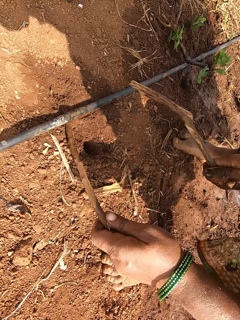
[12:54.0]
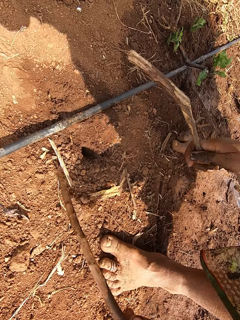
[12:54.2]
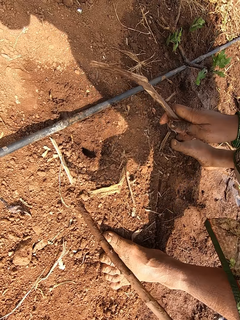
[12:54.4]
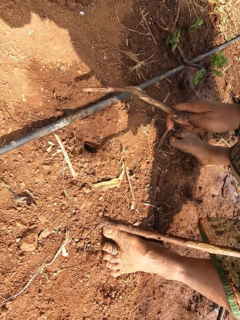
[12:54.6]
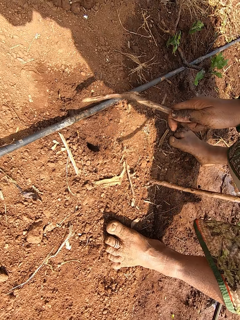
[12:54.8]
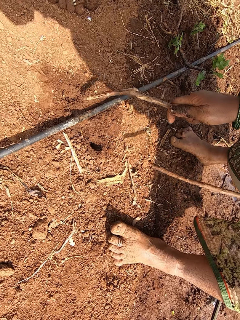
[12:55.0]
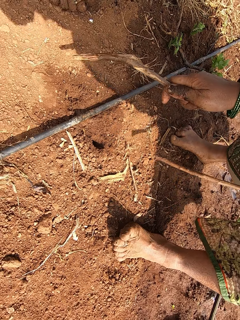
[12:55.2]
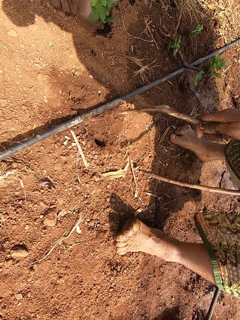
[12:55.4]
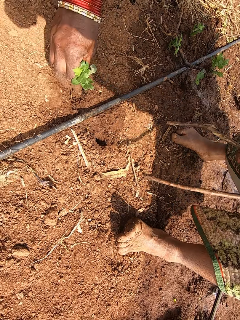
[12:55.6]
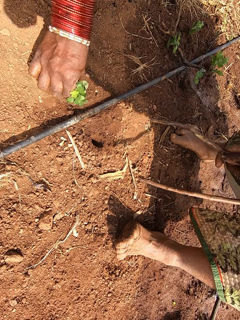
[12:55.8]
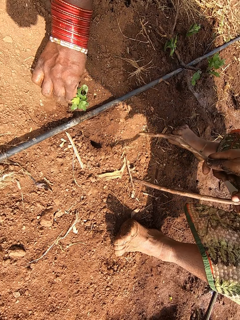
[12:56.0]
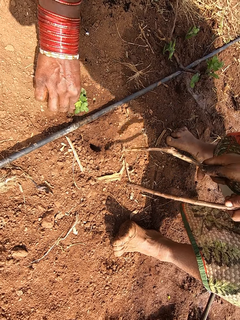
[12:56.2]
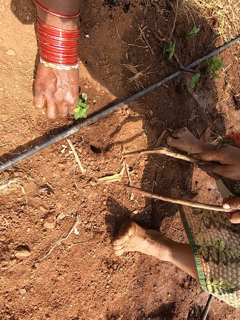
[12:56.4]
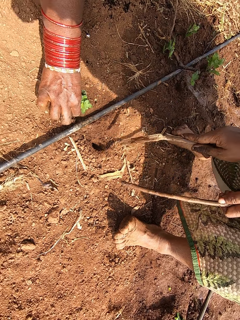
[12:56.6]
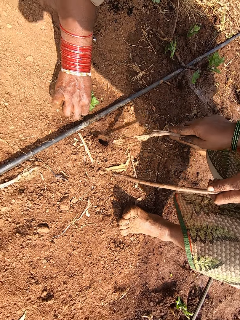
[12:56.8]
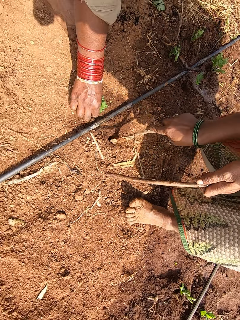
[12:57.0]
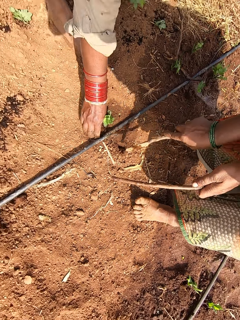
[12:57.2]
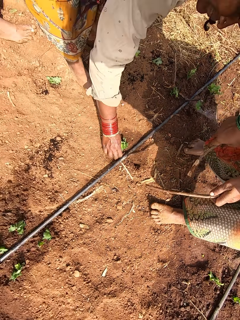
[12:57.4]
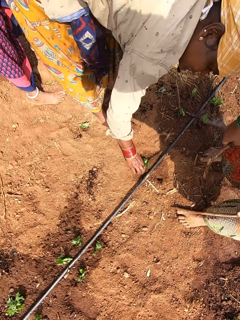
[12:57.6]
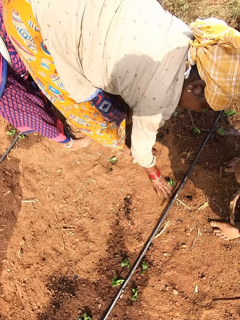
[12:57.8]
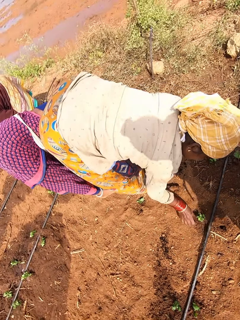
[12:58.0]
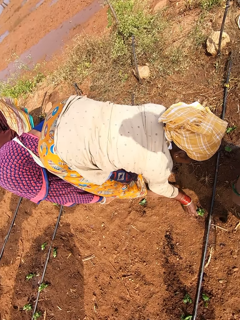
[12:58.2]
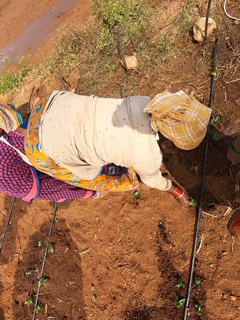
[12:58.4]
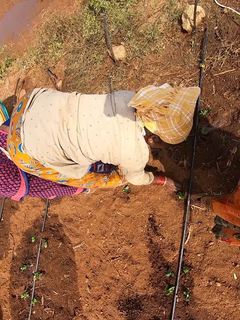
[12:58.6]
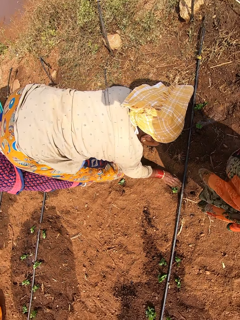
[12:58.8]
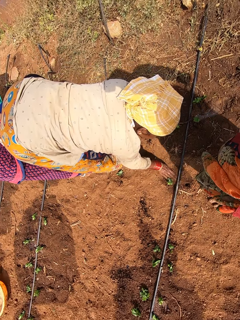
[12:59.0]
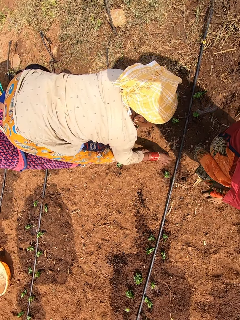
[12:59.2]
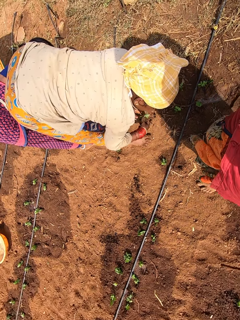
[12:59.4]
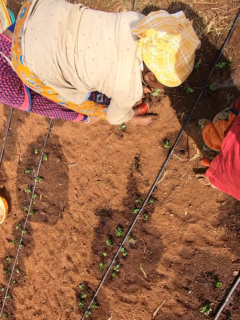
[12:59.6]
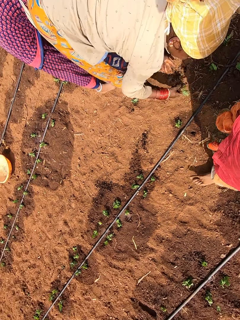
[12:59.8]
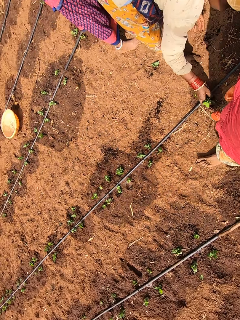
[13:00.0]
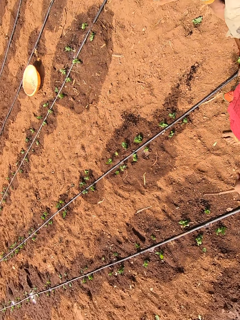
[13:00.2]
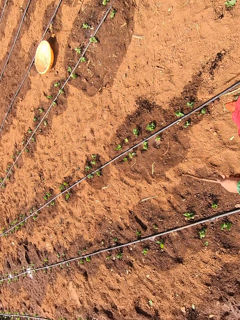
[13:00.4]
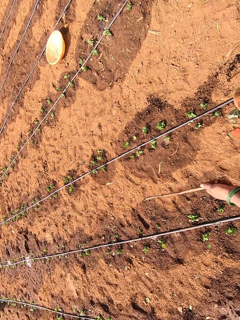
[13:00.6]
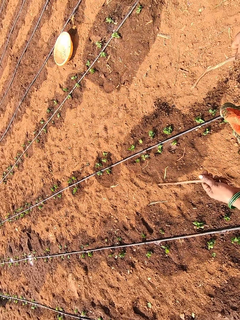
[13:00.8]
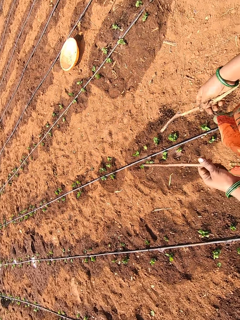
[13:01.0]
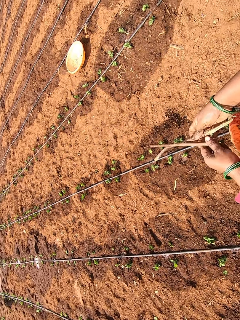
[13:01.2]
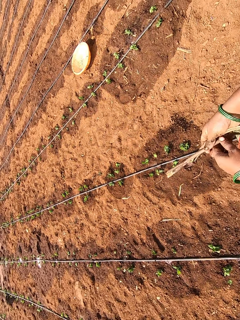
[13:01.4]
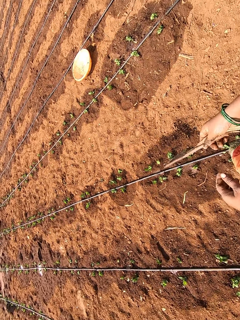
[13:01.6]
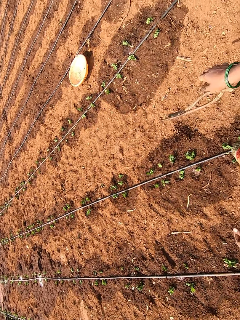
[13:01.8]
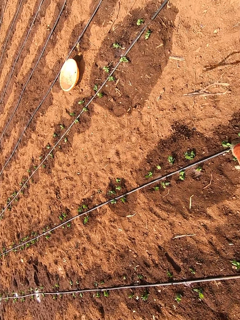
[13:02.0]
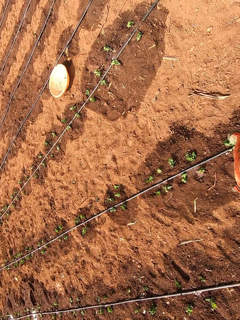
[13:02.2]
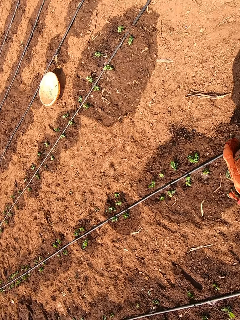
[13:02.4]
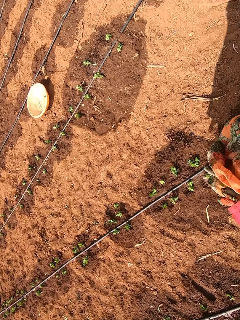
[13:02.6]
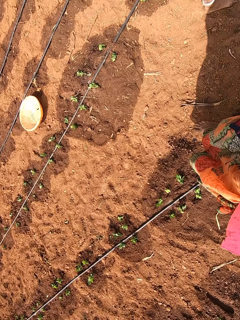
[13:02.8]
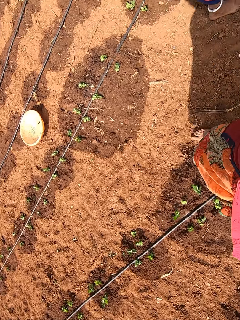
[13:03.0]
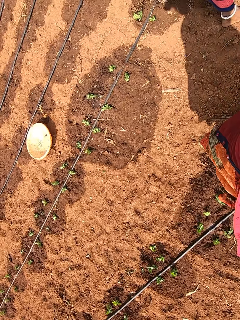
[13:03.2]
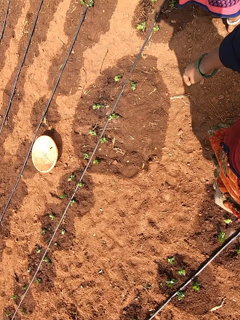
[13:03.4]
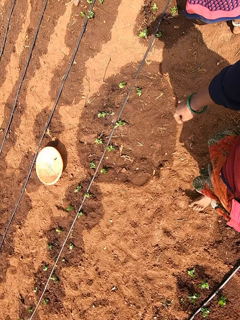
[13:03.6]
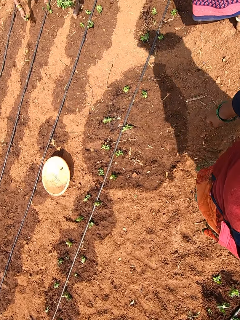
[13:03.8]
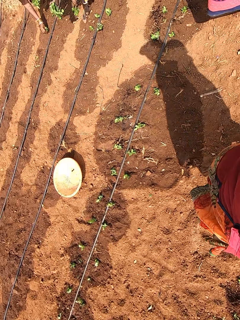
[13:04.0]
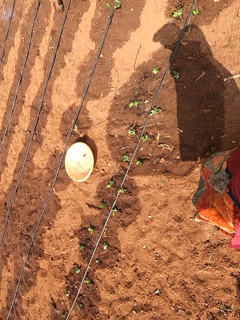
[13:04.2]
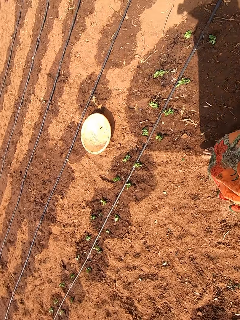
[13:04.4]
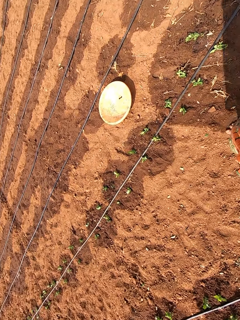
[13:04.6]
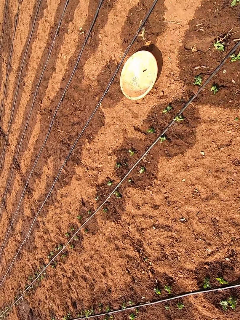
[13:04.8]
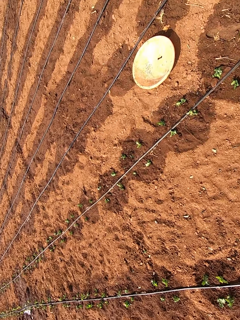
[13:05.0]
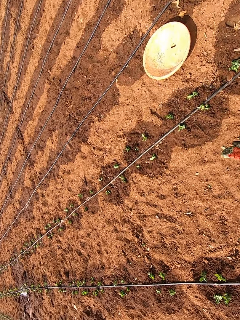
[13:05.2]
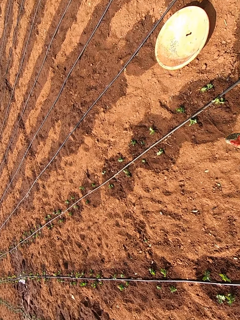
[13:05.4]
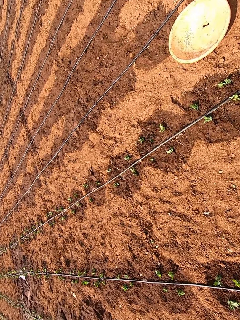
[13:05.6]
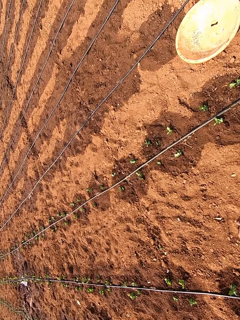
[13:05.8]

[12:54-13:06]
The camera wearer picks the stick from the ground with her left hand. The woman plants some plants on the ground with her left hand. The camera wearer walks around the garden. She passes the stick from her left hand to her right hand. She drops the sticks on the ground with her right hand.

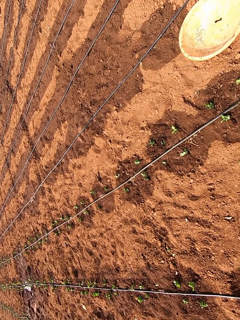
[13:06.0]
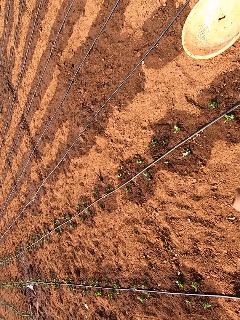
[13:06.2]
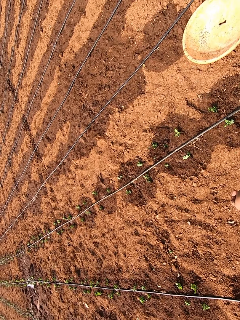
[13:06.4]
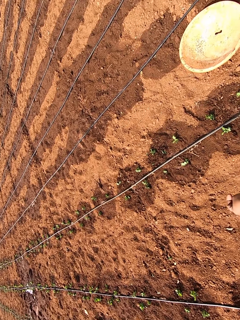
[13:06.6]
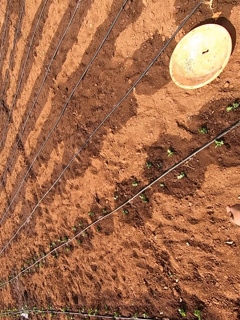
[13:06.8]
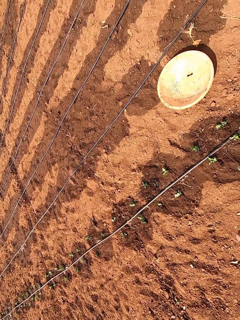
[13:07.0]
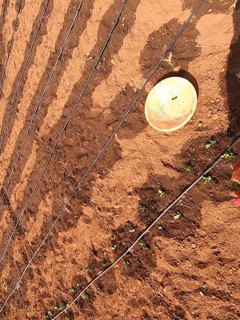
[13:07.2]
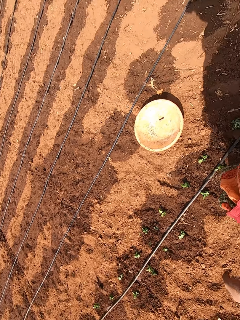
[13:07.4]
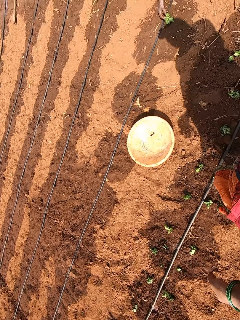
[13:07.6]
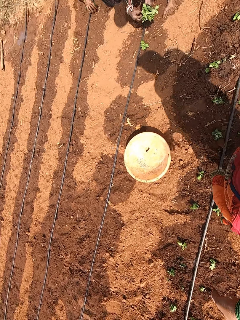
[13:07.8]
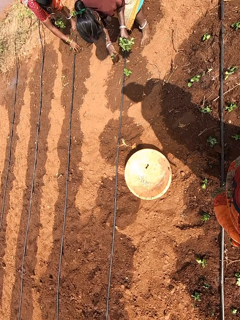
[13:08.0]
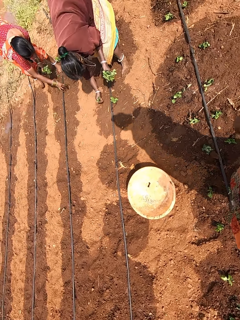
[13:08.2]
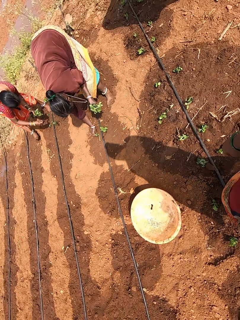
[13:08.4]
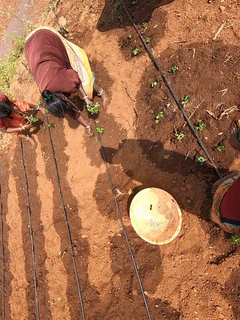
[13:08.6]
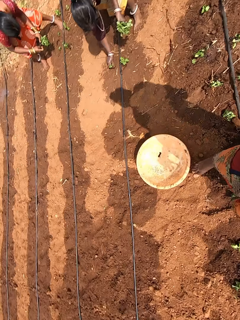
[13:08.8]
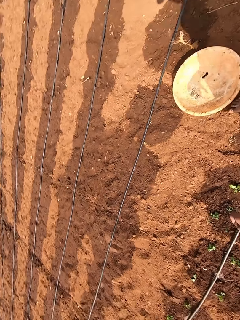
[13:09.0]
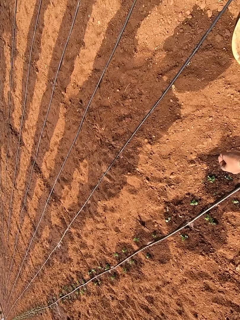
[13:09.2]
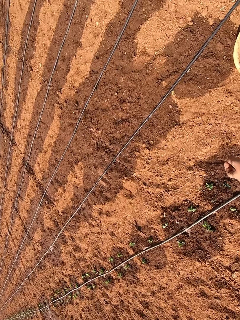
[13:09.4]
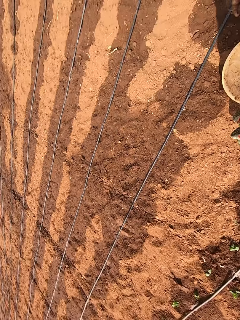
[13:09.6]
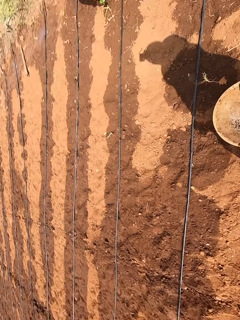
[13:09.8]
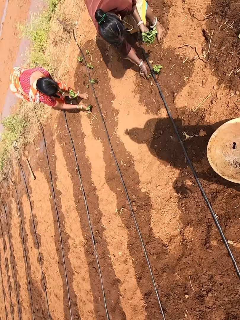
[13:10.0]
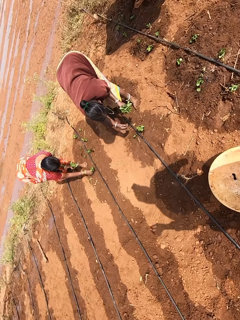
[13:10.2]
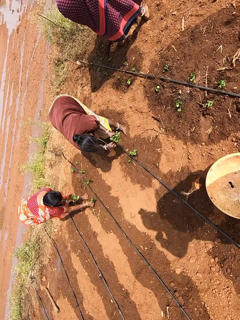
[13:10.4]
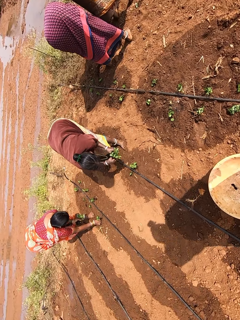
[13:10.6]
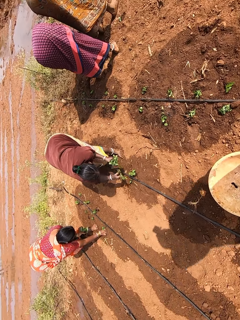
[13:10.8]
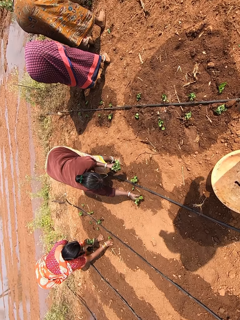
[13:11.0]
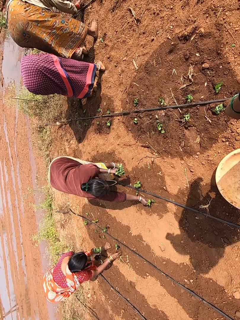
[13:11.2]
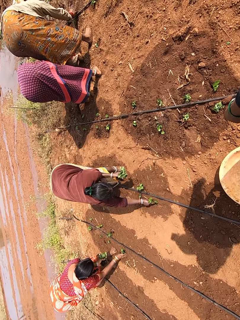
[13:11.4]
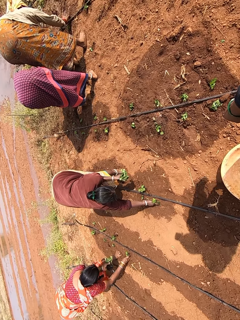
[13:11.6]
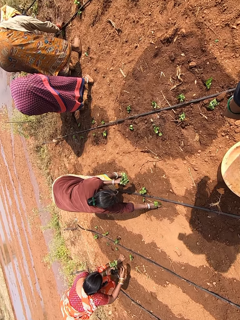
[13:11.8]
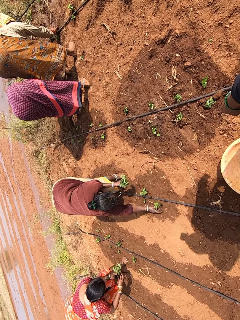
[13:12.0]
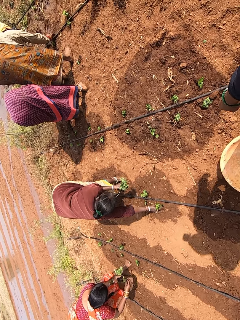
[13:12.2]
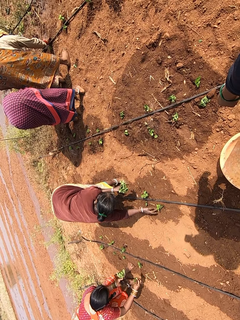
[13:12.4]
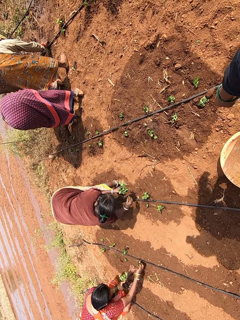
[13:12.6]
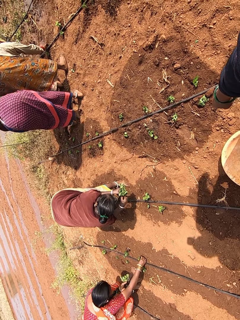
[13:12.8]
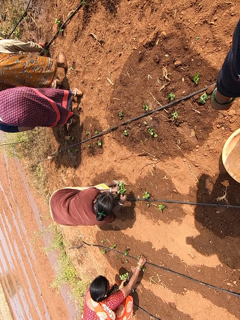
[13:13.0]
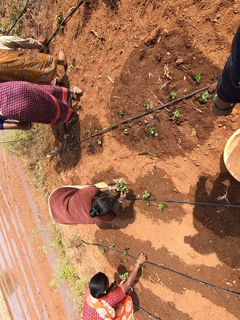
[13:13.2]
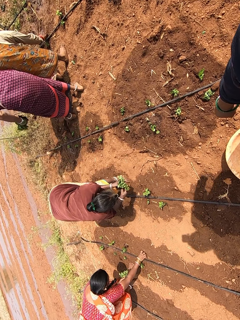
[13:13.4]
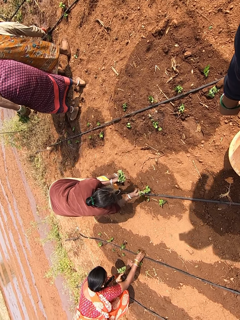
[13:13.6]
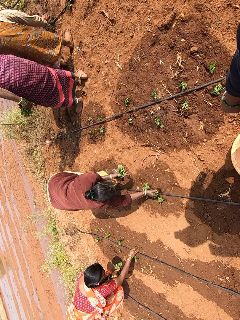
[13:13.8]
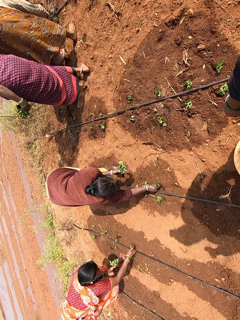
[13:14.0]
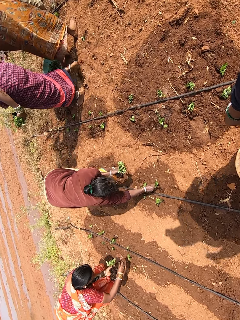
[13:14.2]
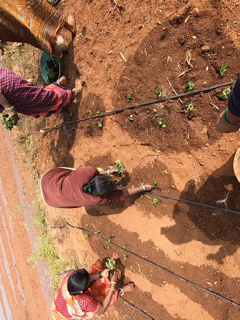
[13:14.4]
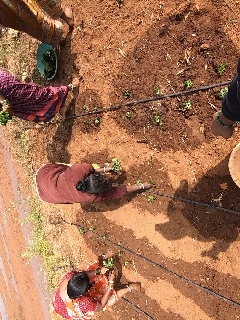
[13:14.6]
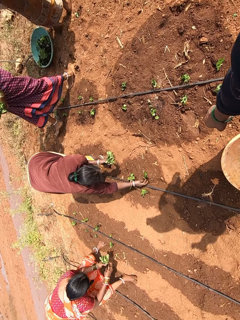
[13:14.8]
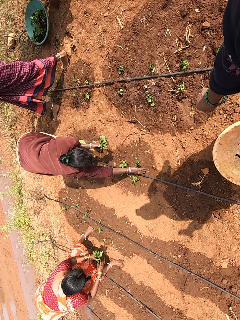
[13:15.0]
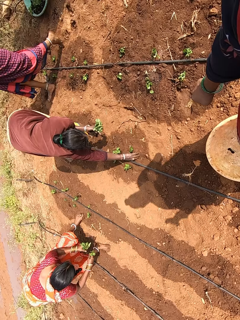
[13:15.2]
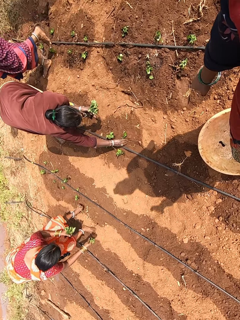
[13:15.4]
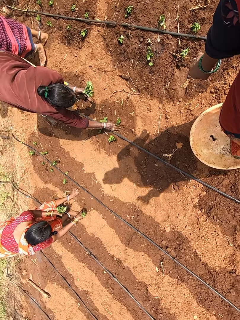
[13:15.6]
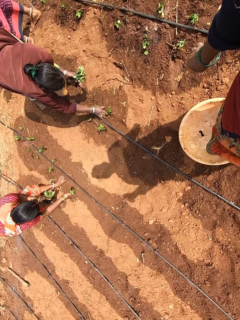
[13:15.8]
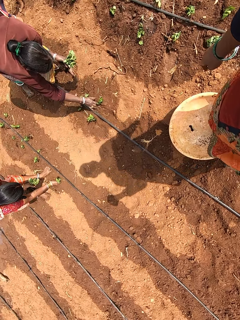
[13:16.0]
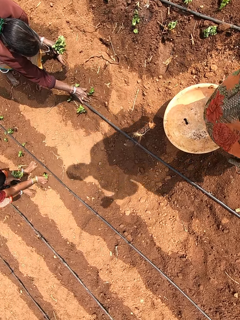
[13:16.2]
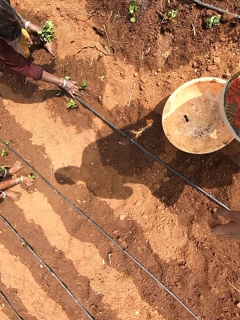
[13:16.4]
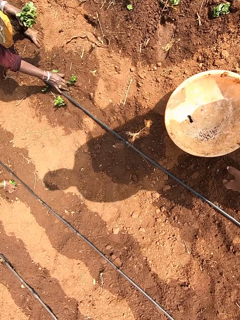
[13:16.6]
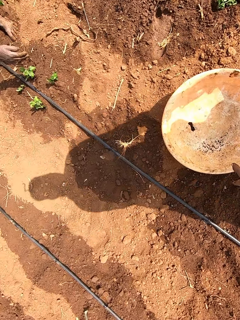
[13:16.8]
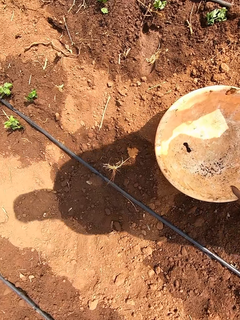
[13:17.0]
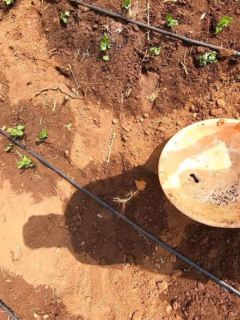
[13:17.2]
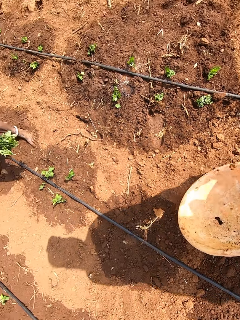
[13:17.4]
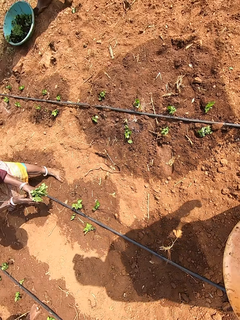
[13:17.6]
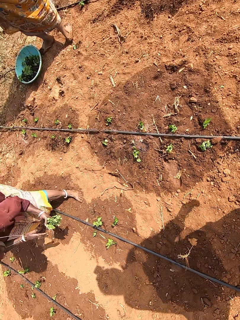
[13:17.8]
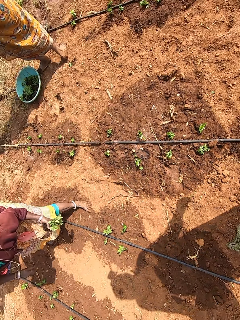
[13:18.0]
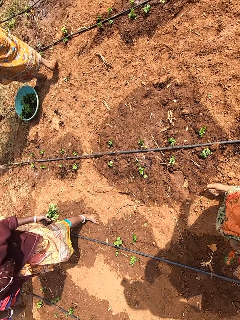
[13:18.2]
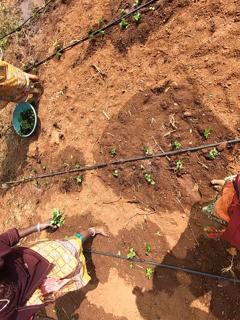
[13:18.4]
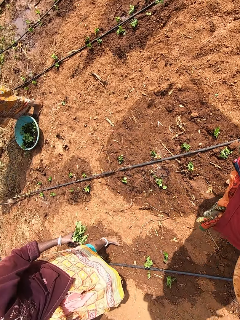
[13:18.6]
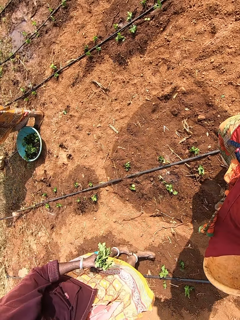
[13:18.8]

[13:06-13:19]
The woman plants some plant in her left hand on the ground with her right hand. Another woman plants some plant in her left hand on the ground with her right hand. A third woman plants some plant in her left hand on the ground with her right hand. A fourth woman plants some plant in her left hand on the ground with her right hand. The camera wearer converses with the four women. She picks the yellow bowl from the ground with her left hand.
